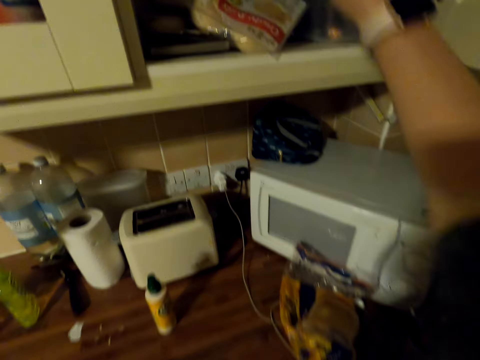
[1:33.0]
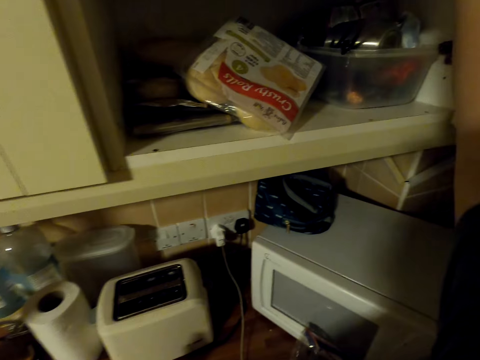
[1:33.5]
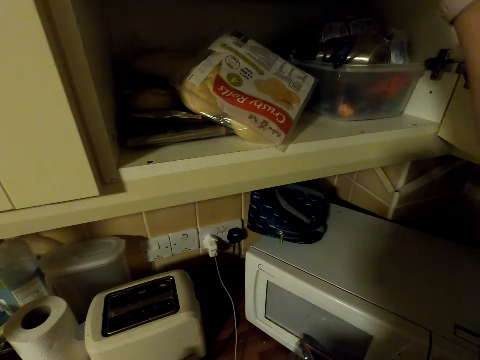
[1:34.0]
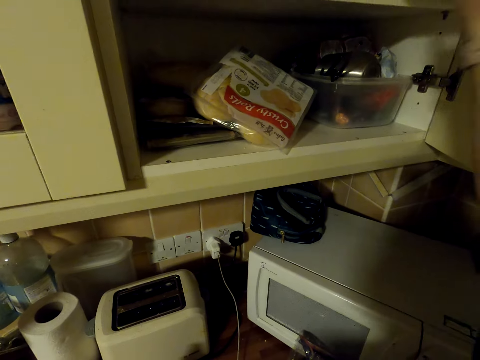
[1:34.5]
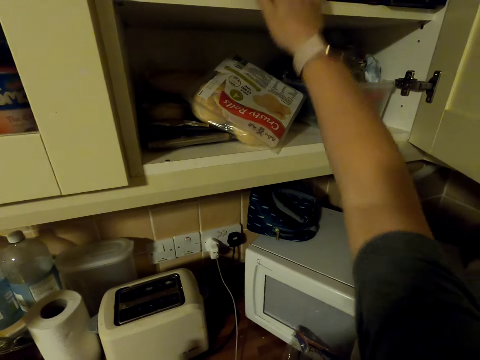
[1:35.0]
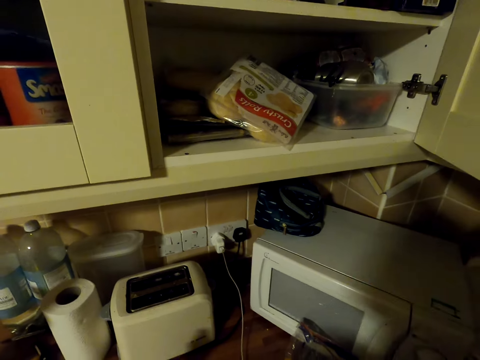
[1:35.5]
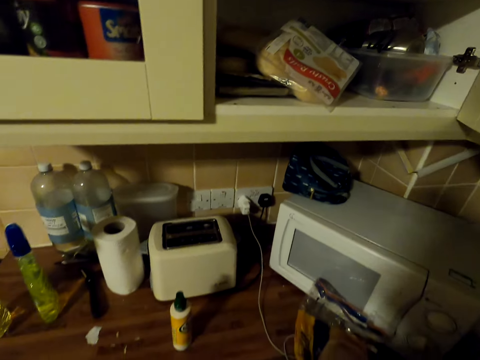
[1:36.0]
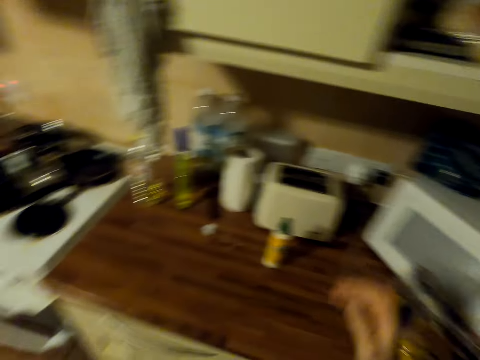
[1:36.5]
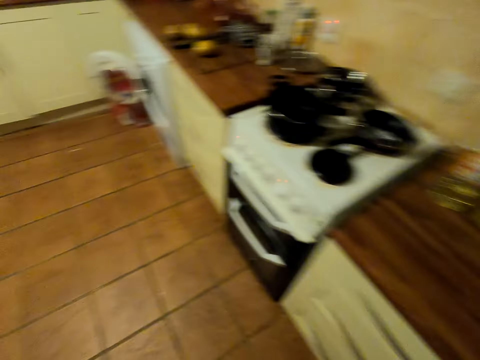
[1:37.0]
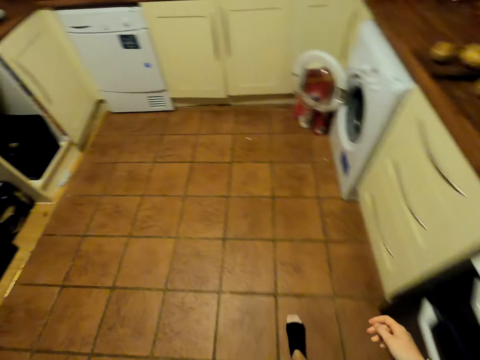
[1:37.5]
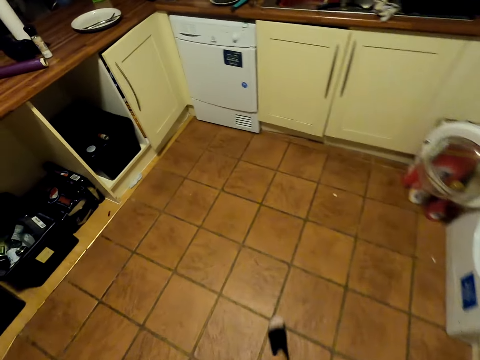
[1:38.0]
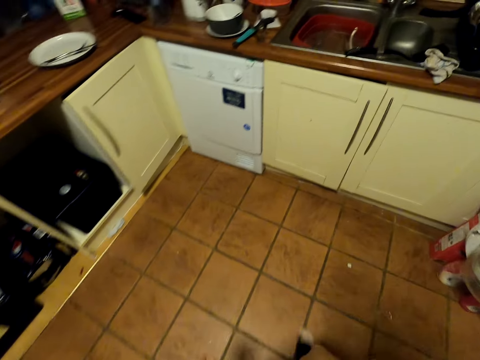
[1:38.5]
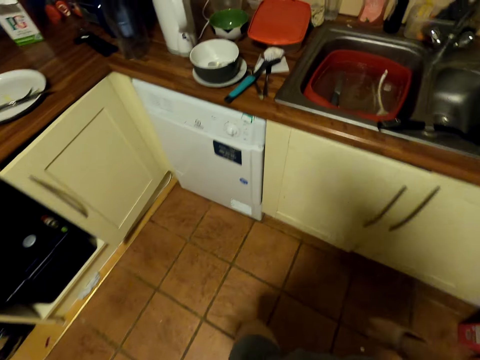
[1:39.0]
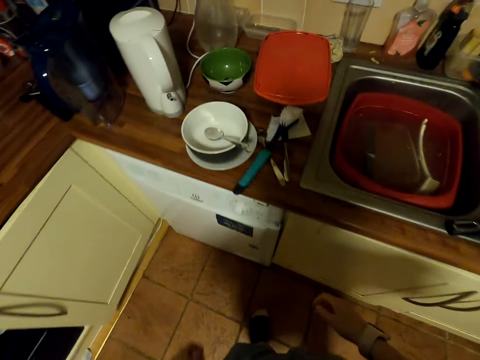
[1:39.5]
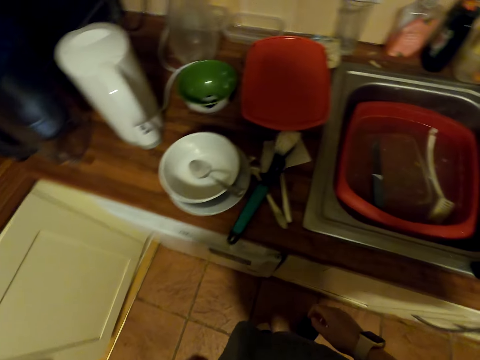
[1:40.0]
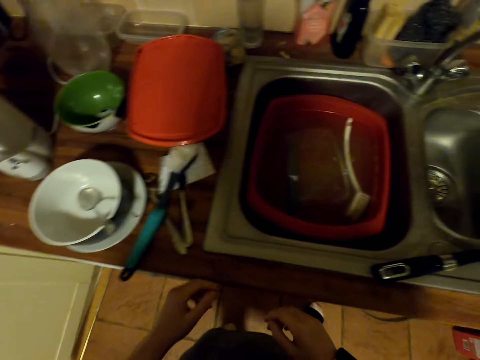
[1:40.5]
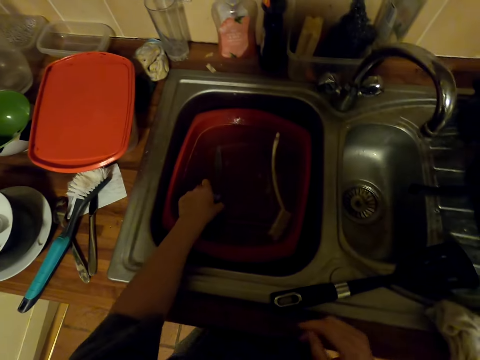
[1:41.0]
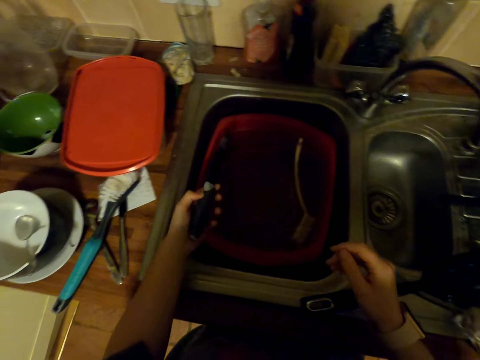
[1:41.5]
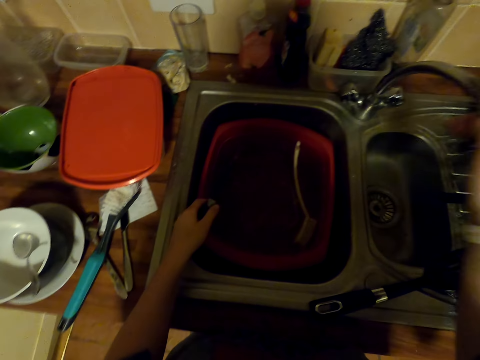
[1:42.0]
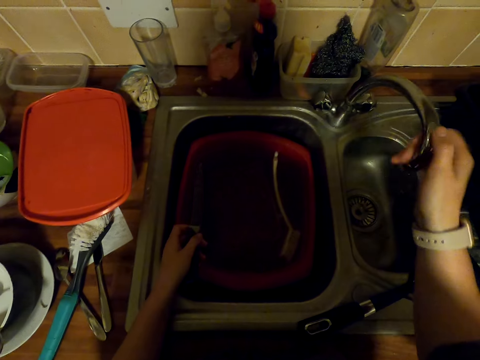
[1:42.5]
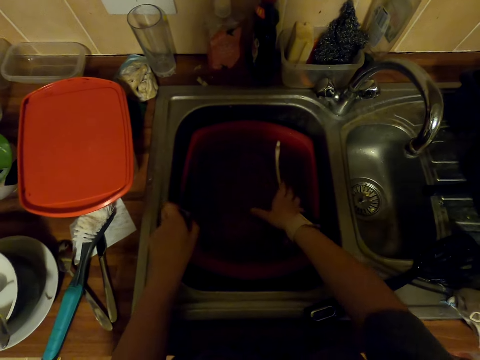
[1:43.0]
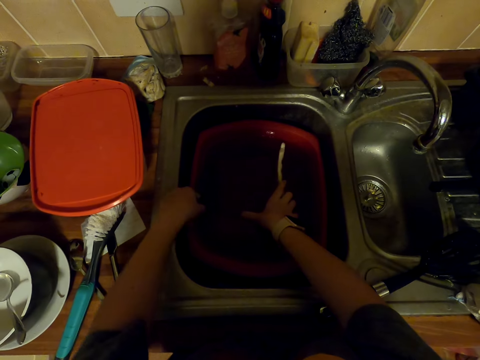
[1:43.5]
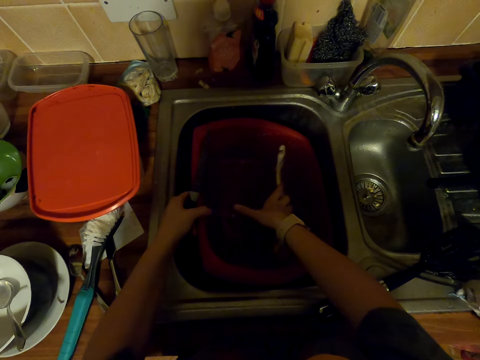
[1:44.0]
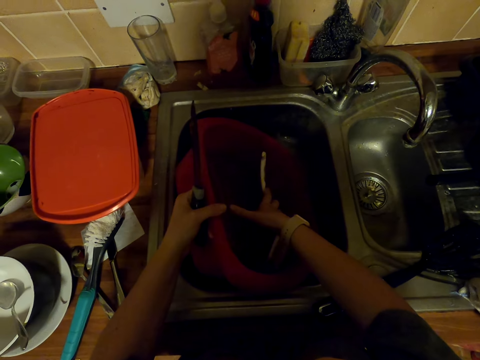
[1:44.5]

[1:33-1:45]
The camera wearer touches something. They move something in the cabinet. They look around. They walk in the kitchen. They pick up a knife in the basin. They move the faucet sideways. They turn the basin in the sink.

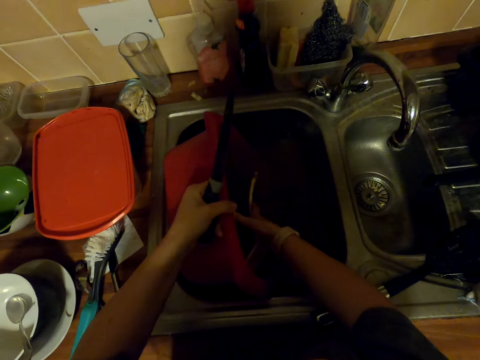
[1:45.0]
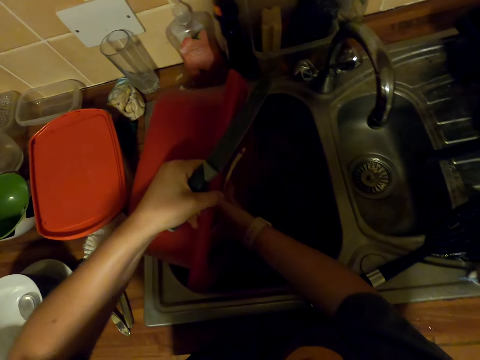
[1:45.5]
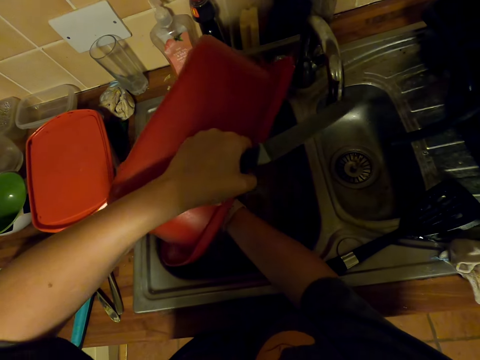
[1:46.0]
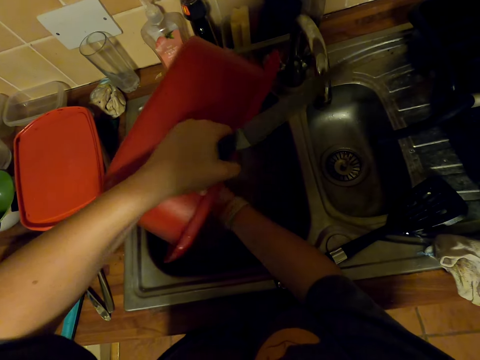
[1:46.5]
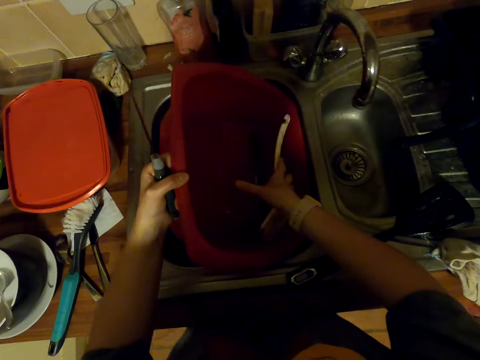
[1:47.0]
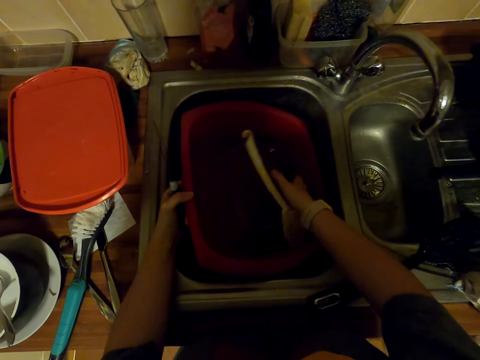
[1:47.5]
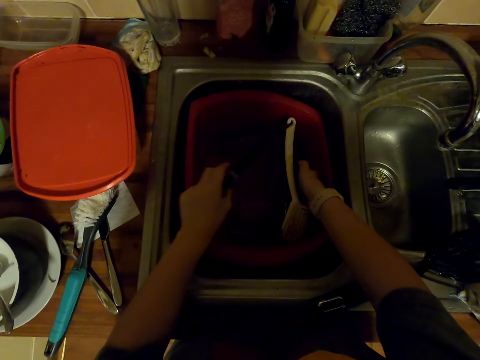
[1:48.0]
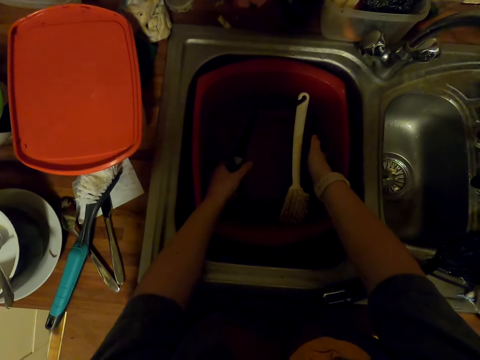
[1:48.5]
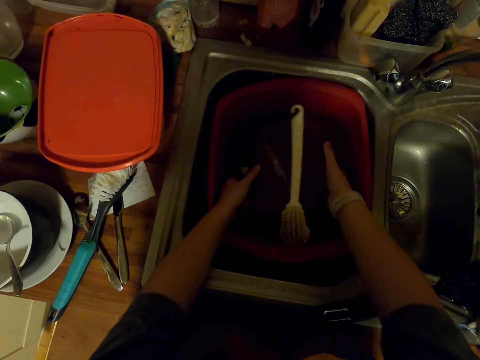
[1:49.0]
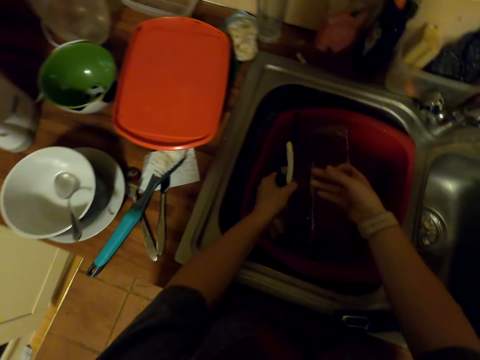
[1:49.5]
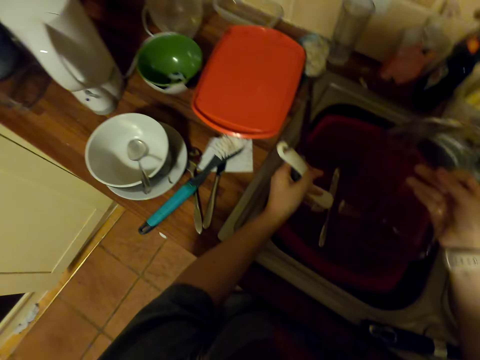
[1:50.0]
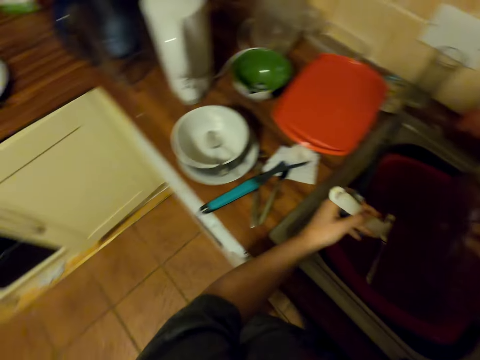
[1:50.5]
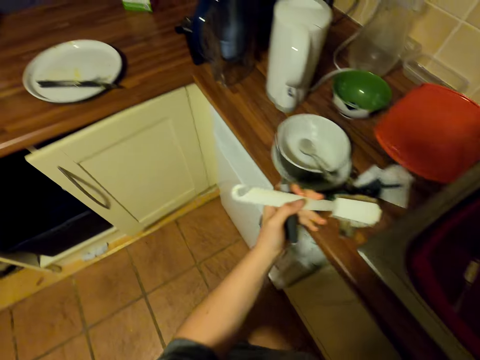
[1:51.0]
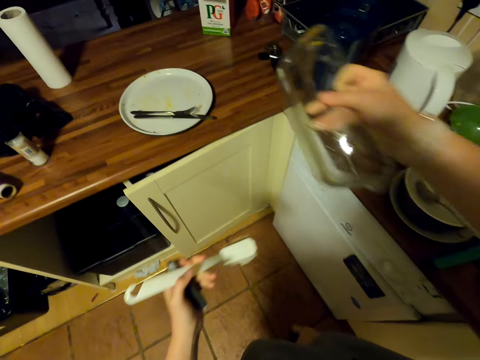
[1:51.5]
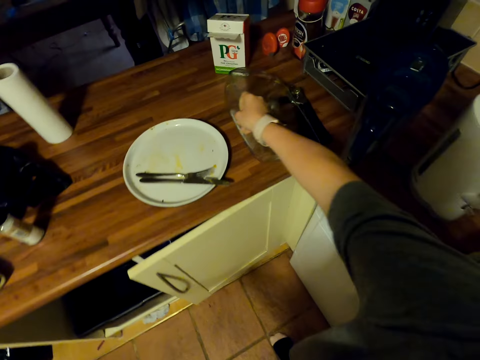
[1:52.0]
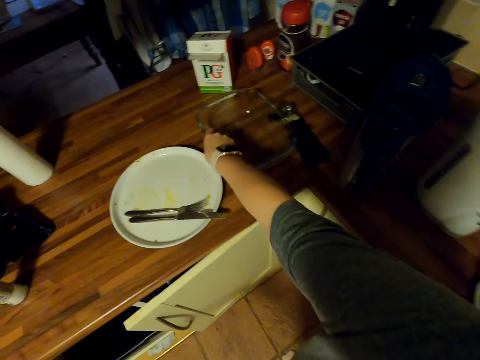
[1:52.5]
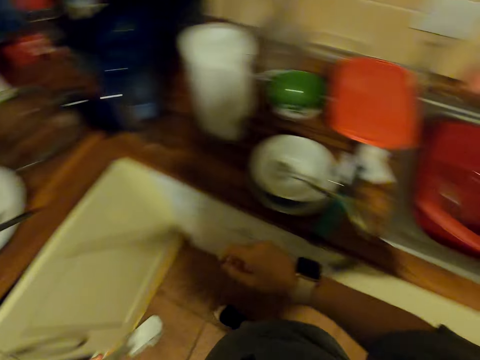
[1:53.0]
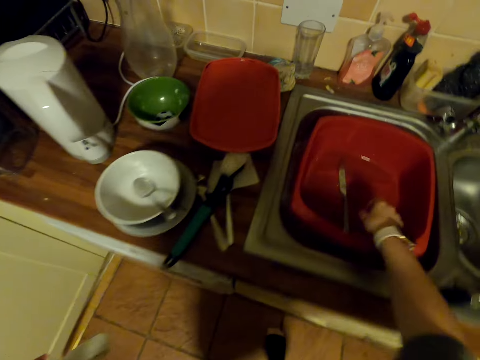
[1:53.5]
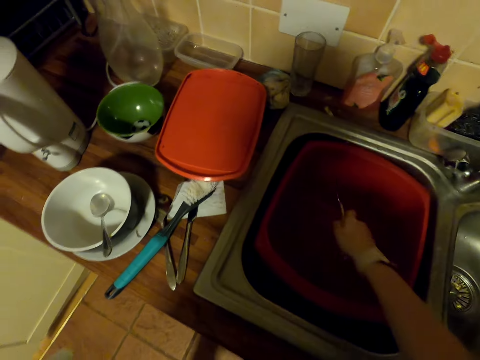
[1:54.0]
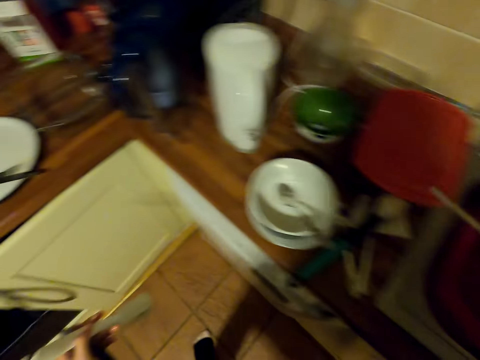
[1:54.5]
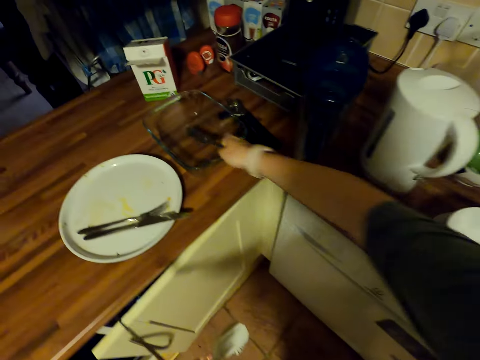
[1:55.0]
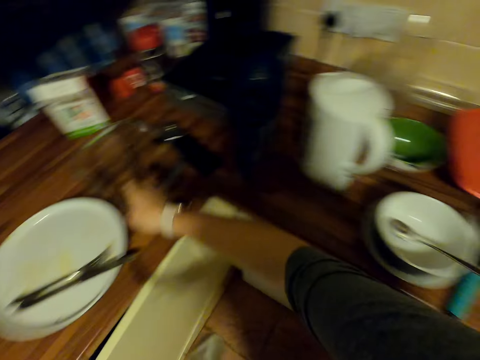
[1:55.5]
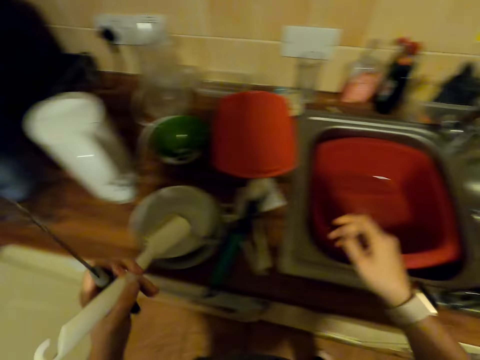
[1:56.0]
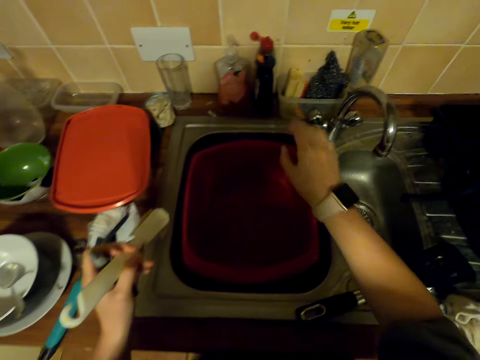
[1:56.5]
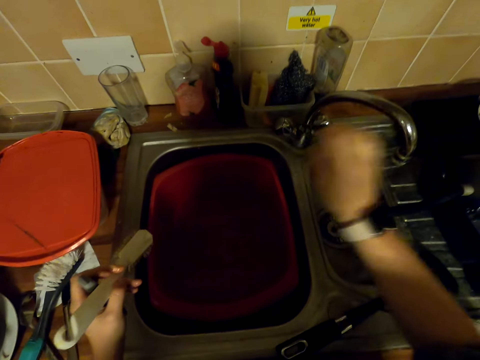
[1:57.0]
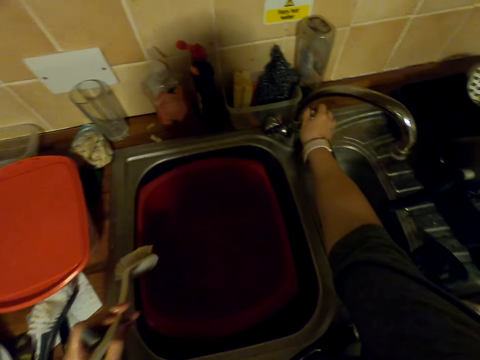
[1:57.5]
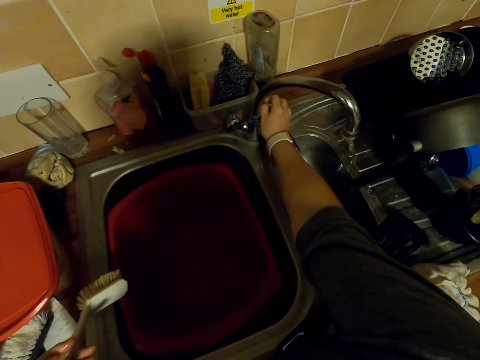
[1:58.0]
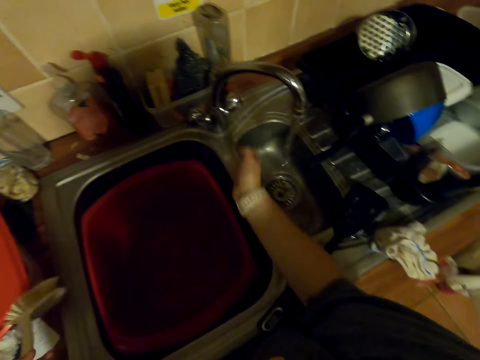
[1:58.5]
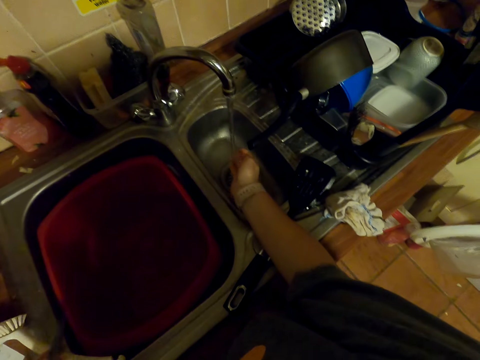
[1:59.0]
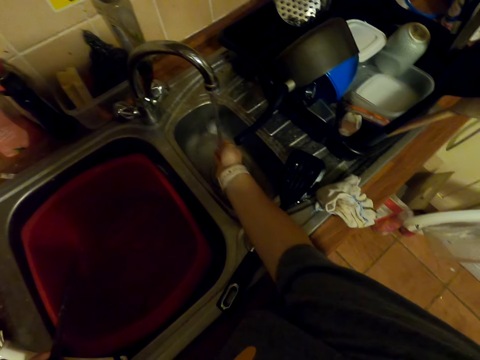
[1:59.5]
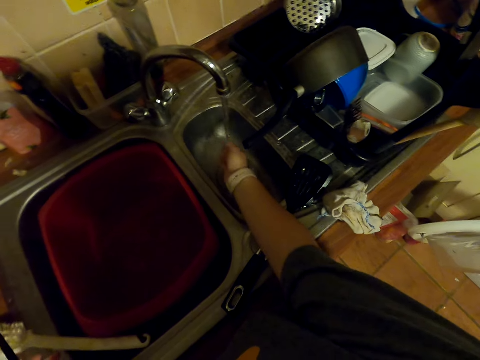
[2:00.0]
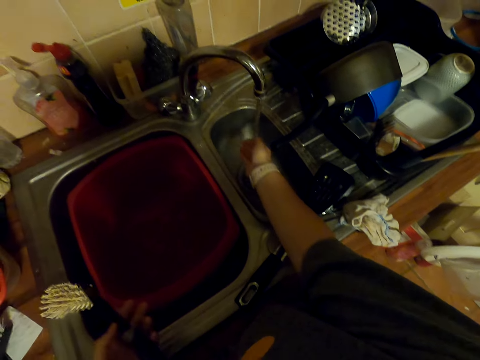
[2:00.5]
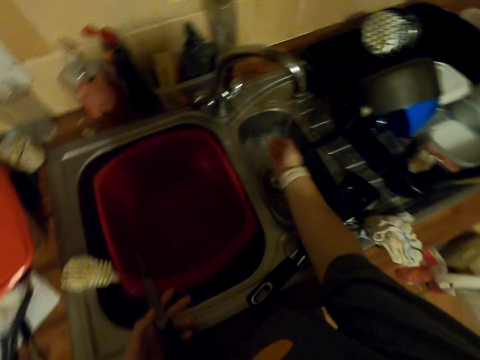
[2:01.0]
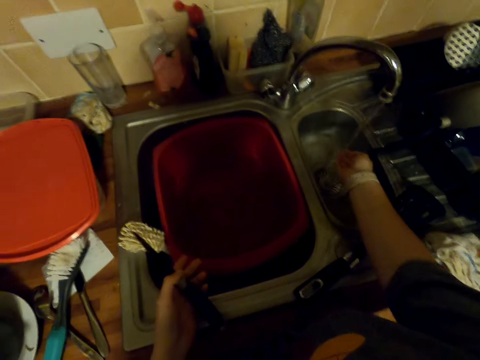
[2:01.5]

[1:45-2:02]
The camera wearer pours water in the sink. They put the basin in the sink. They pick up a dish in the basin. They move around. They put the dish on the countertop. They move around. They pick up a knife in the basin. They move around. They put the knife in the dish. They move around. They move the faucet sideways. They open the faucet. They rinse a hand in the sink.
